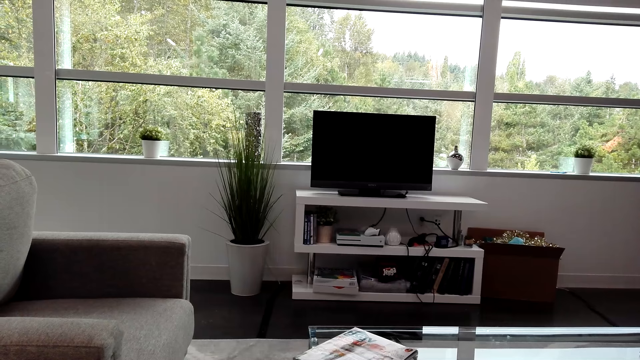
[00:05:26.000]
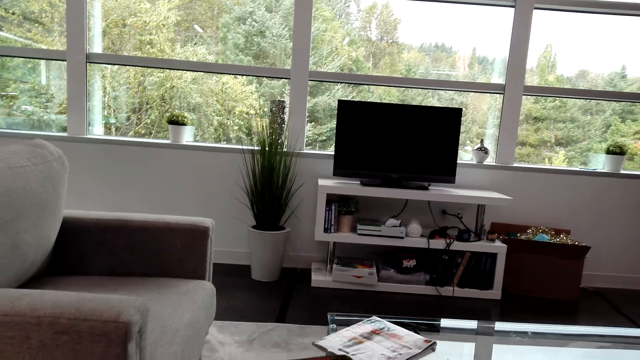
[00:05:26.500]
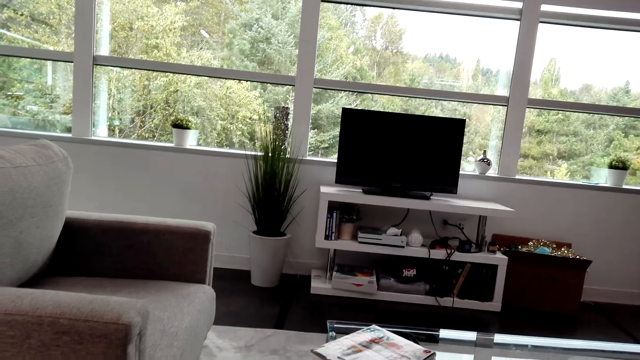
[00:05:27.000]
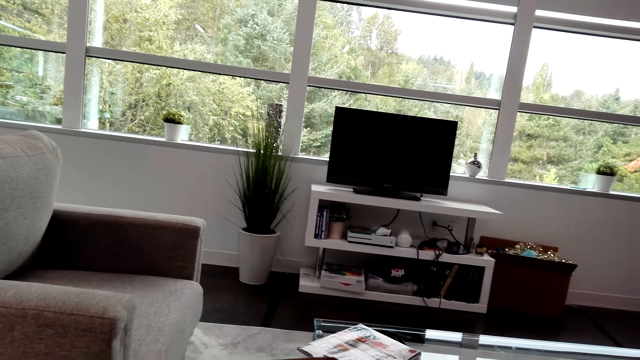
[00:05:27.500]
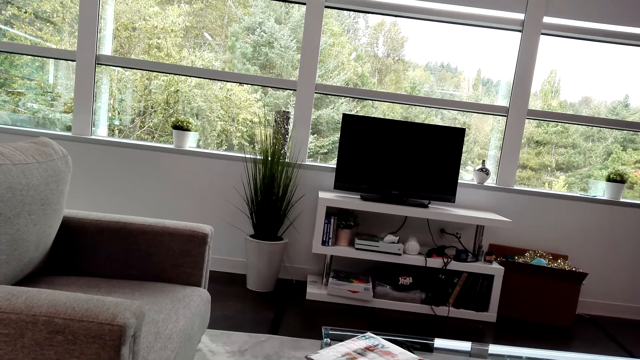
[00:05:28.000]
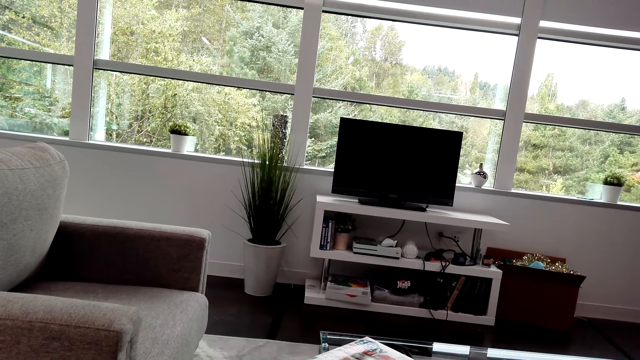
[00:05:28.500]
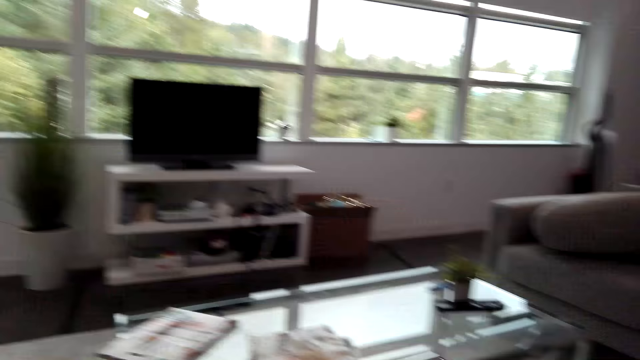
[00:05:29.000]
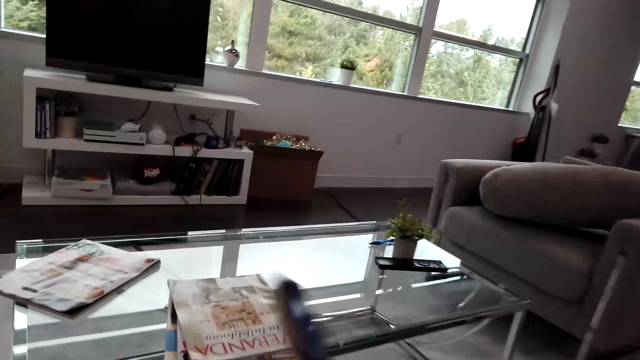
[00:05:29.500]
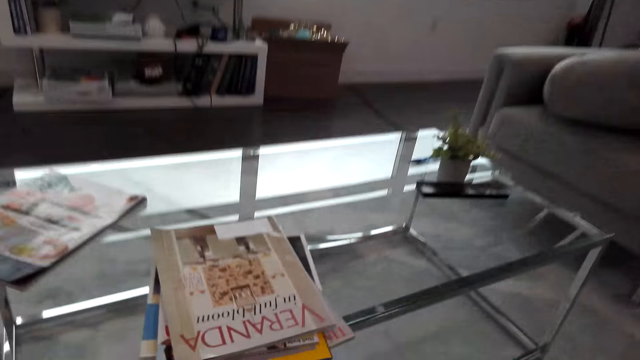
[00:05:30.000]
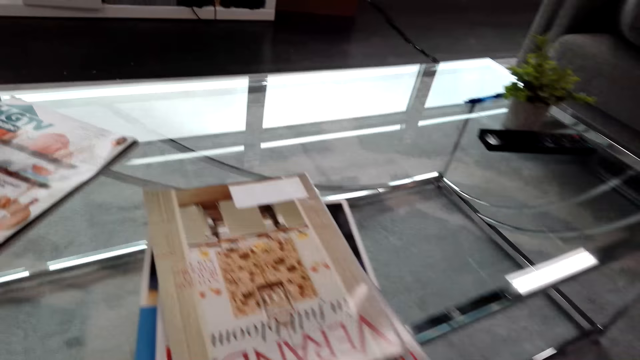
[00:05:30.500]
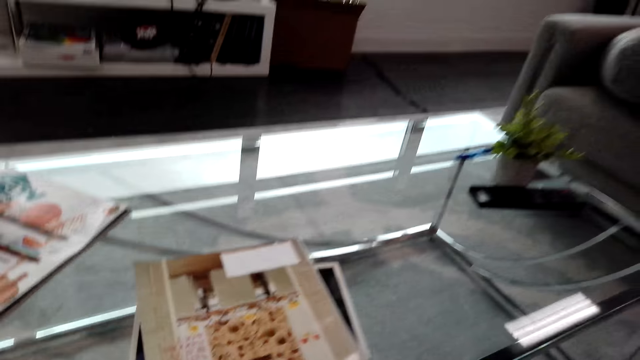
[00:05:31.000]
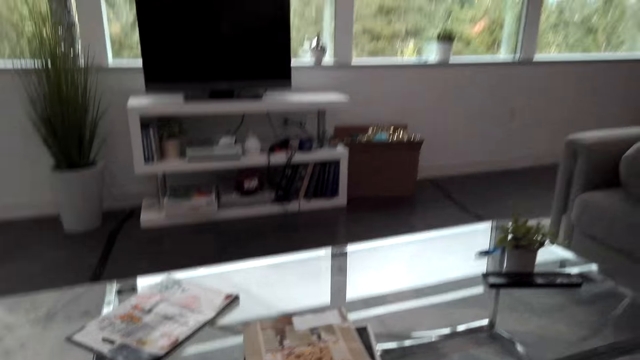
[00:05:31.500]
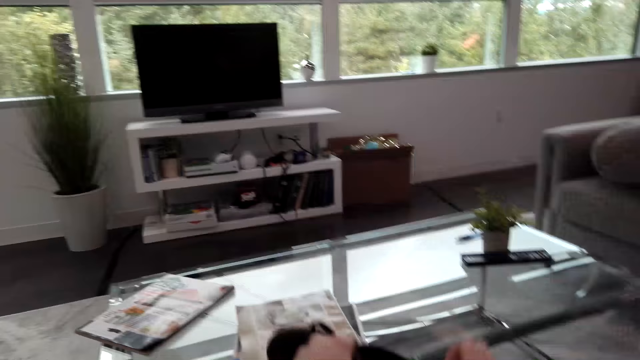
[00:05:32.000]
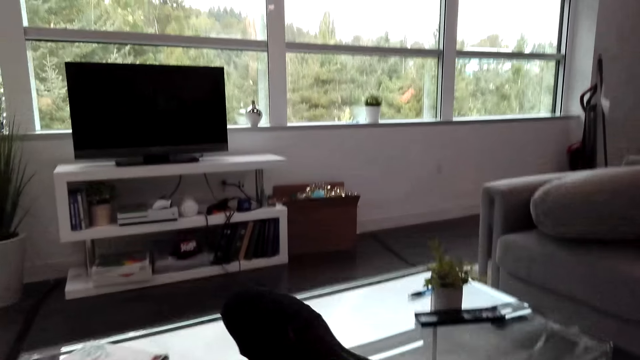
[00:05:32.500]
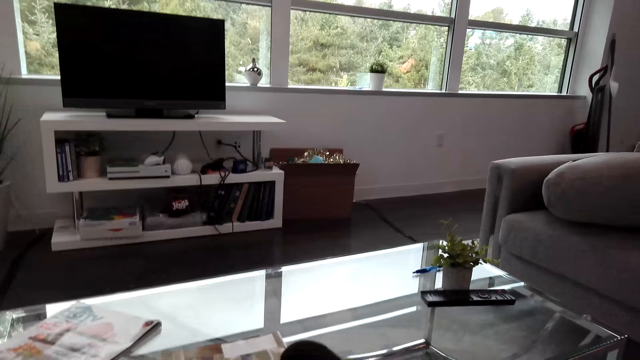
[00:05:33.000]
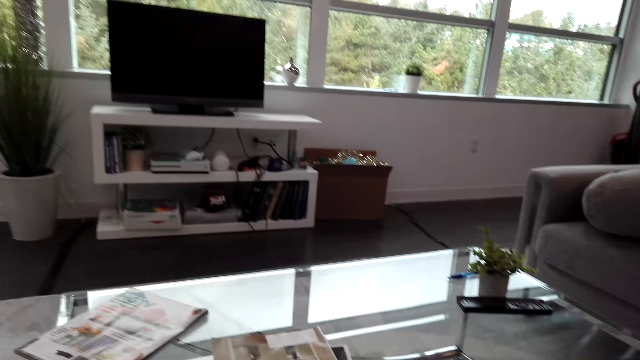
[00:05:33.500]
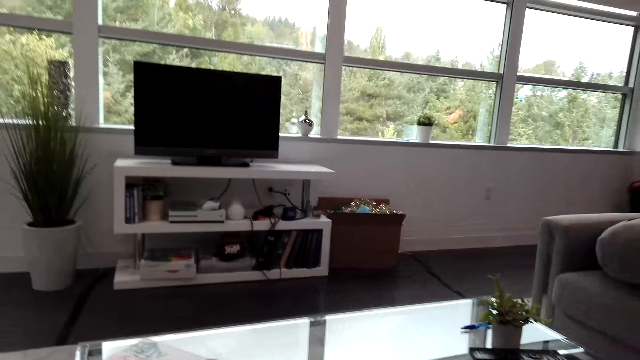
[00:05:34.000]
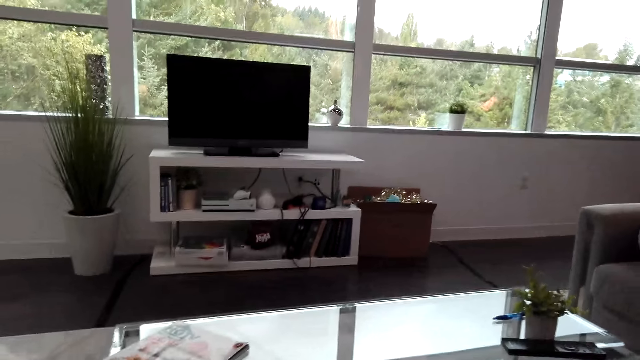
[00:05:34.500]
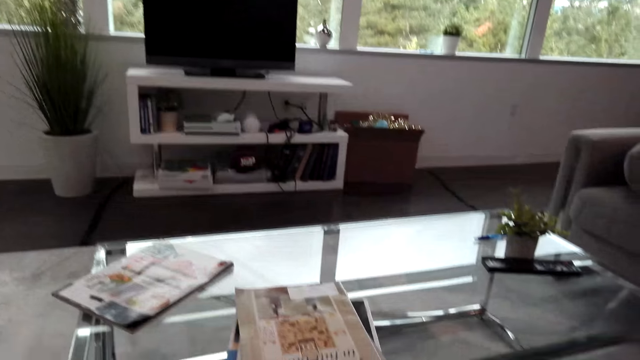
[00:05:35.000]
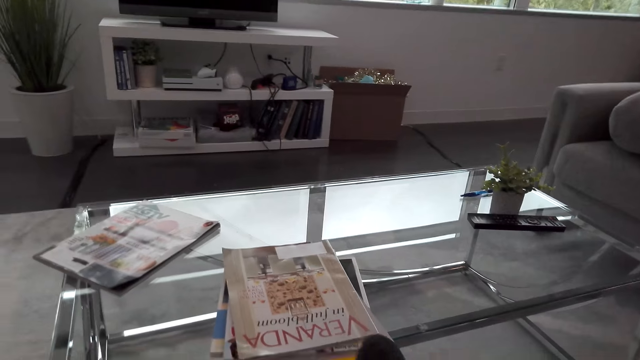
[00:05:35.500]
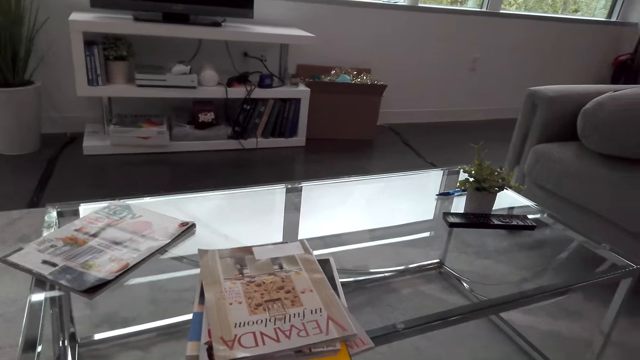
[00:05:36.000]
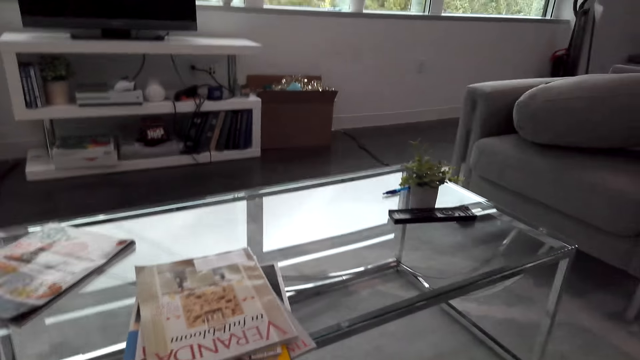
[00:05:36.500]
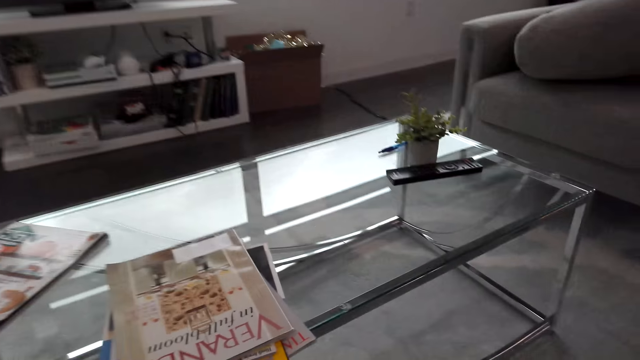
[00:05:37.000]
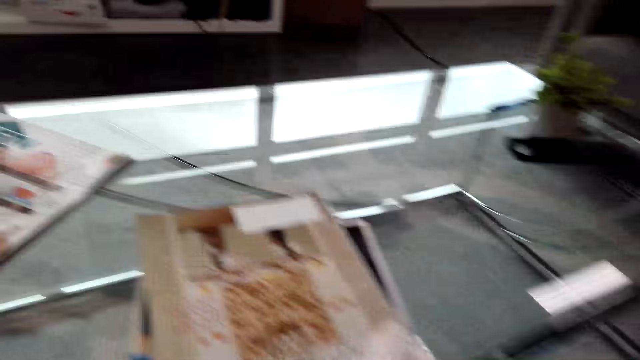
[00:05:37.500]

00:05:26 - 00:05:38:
The camera wearer communicates. They pick up a shoe from the floor. They put on her shoes.

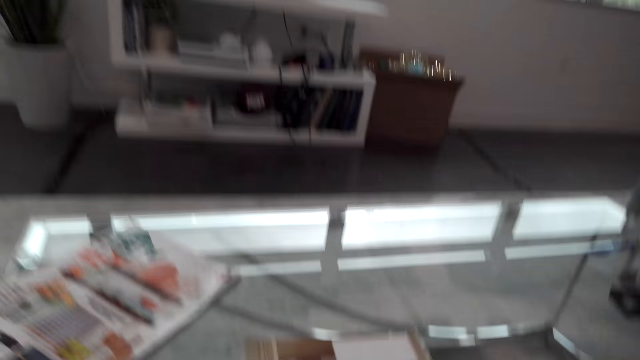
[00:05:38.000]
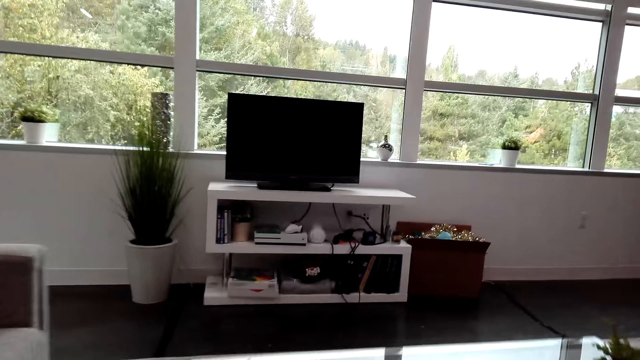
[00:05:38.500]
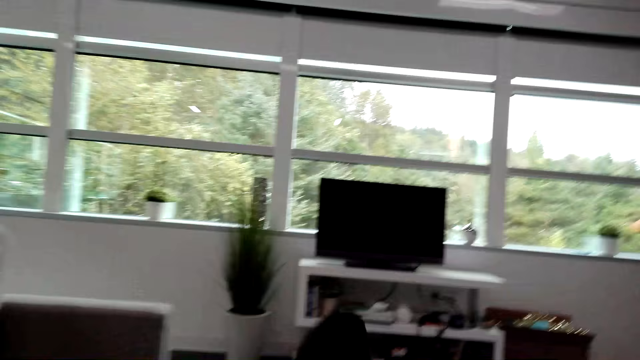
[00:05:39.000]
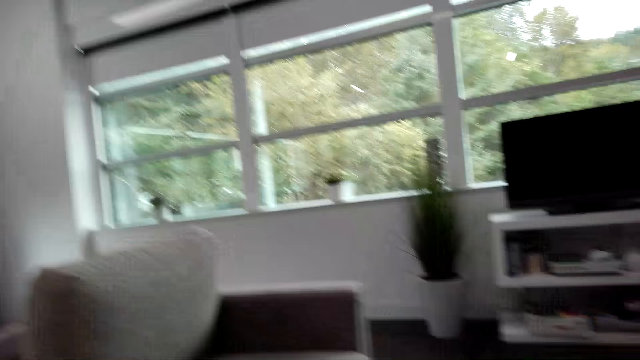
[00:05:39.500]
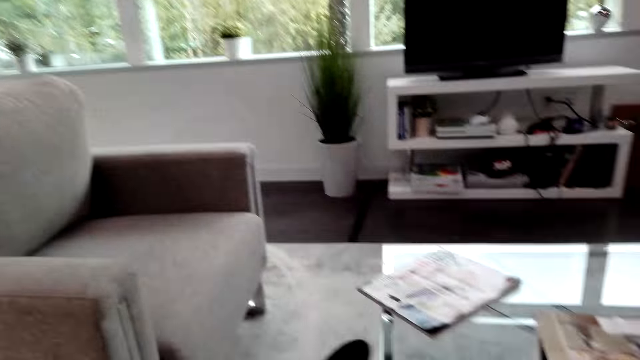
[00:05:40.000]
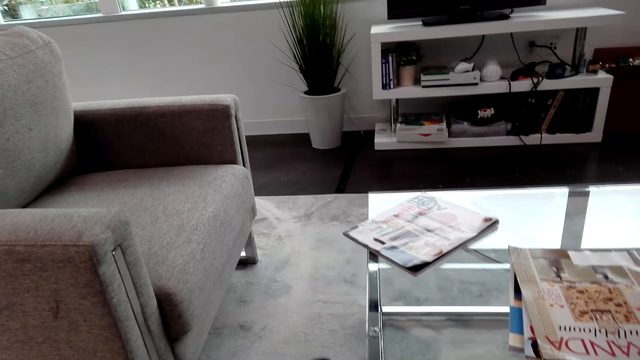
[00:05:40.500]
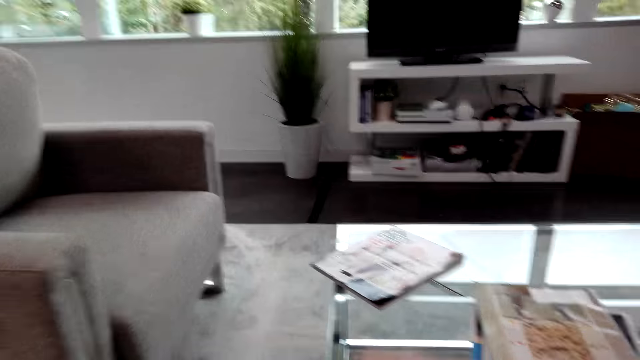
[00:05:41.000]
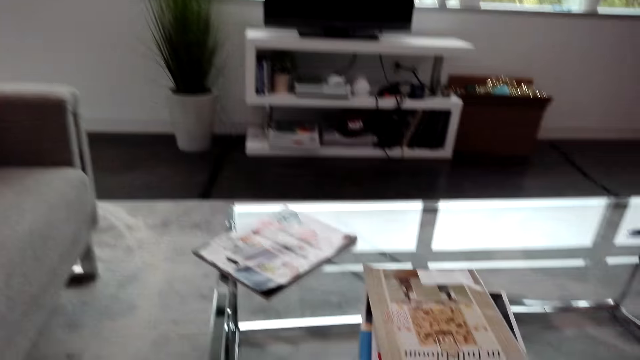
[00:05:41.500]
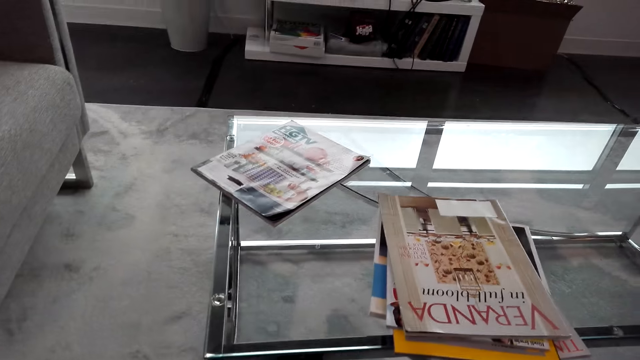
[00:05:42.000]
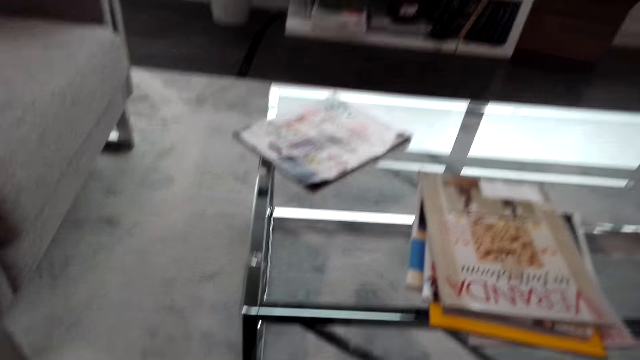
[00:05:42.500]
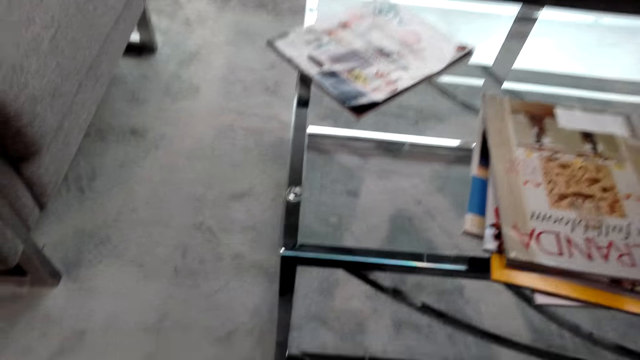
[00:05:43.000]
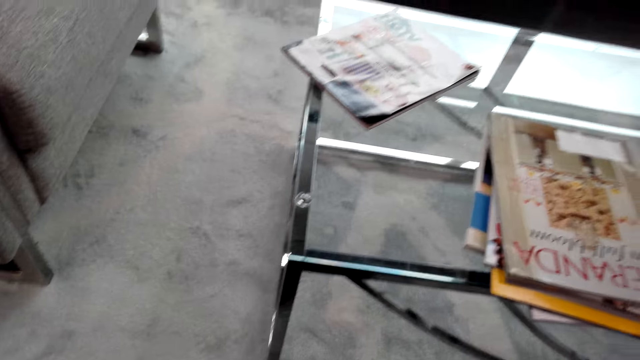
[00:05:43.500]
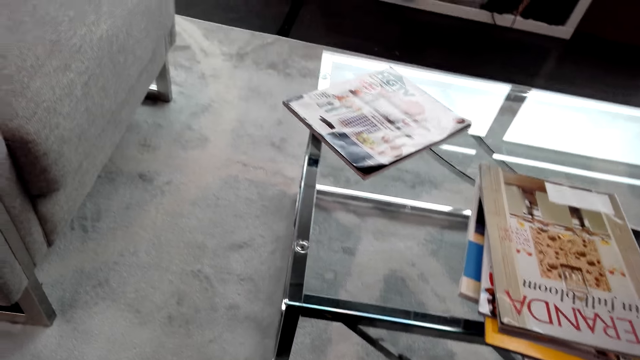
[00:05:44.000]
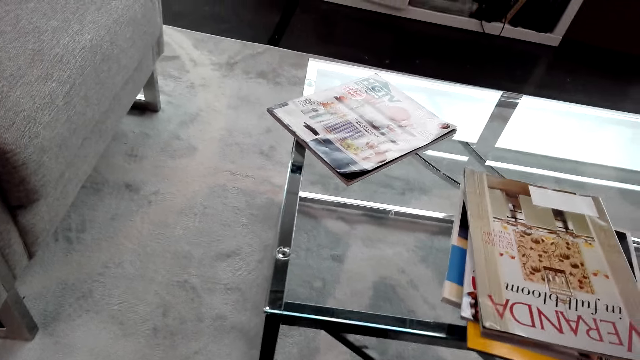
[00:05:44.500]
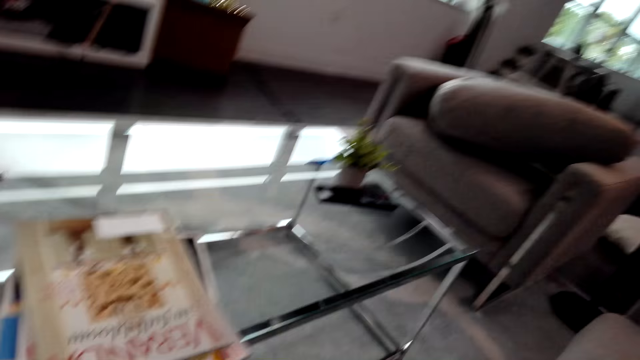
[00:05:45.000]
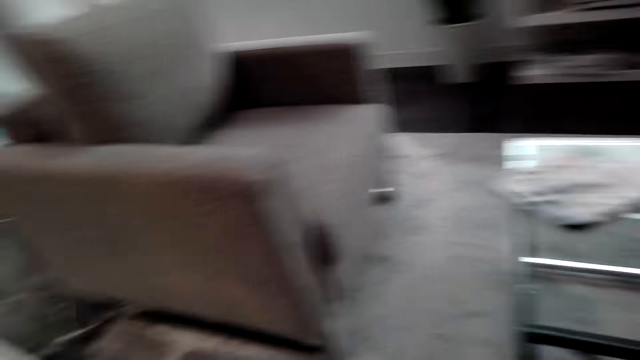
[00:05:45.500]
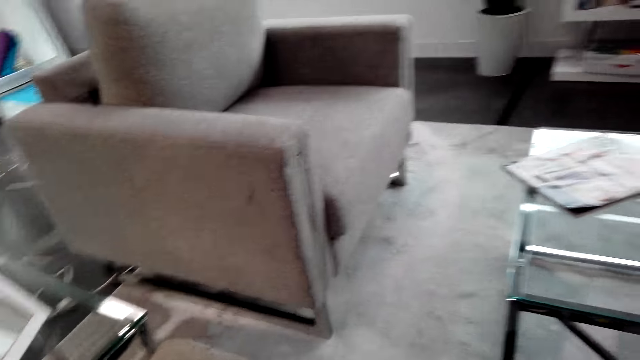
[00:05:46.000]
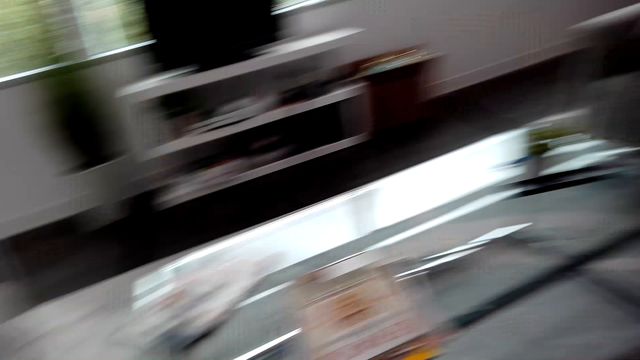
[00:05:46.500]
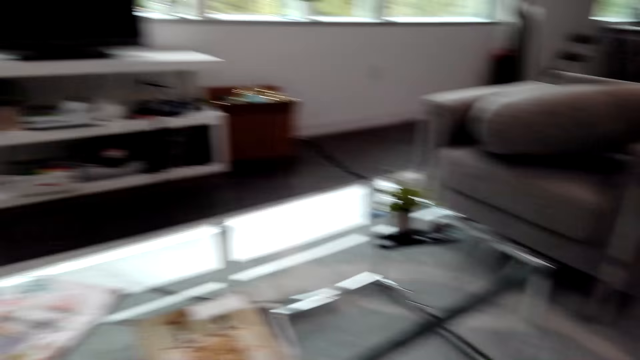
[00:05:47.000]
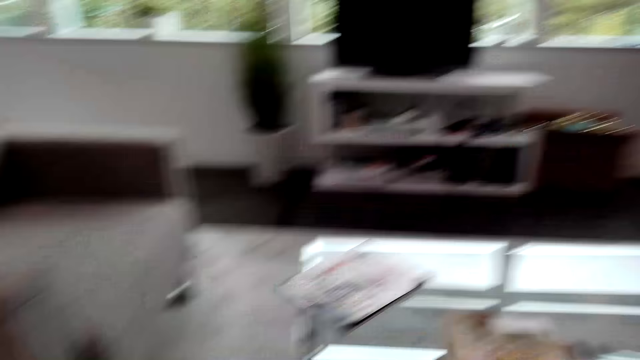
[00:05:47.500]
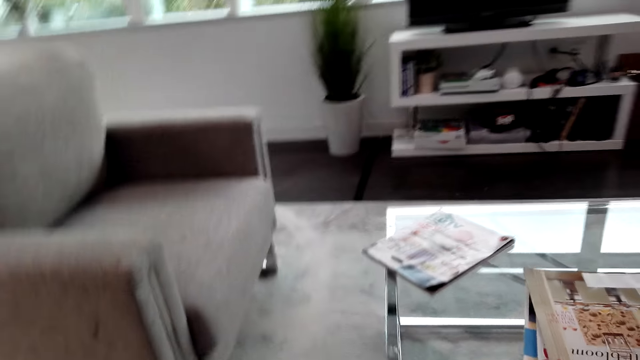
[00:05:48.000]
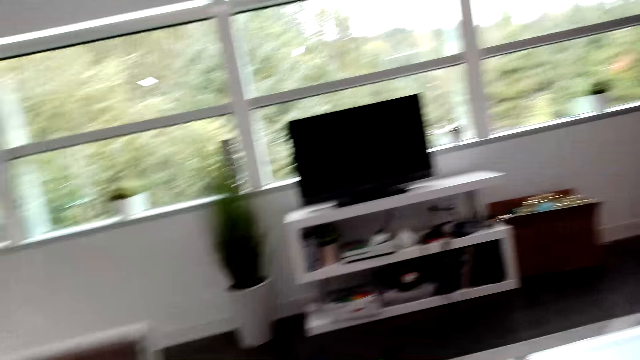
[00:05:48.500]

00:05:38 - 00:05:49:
The camera wearer dialogues with someone. They look around.
